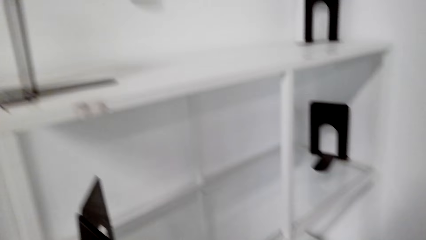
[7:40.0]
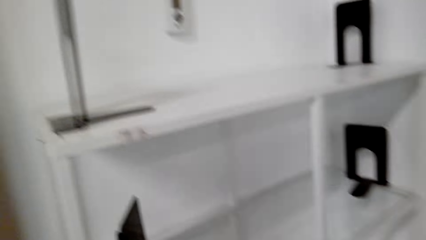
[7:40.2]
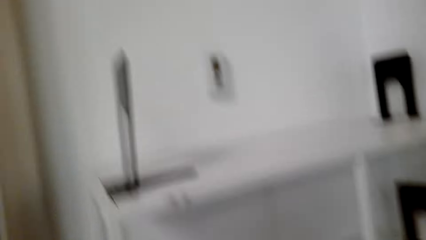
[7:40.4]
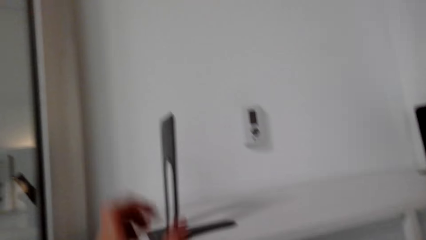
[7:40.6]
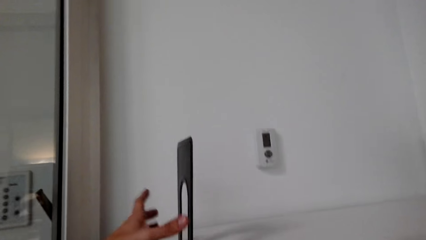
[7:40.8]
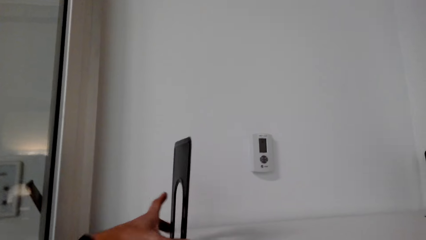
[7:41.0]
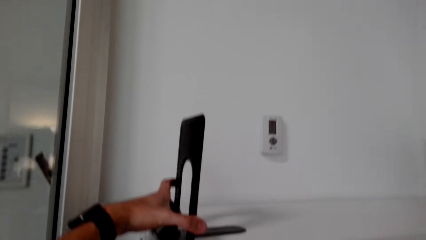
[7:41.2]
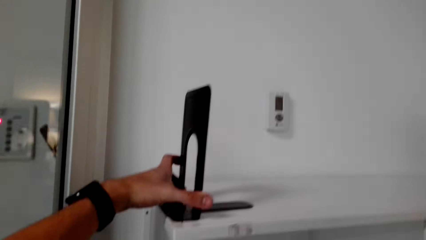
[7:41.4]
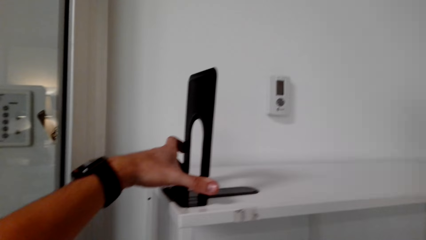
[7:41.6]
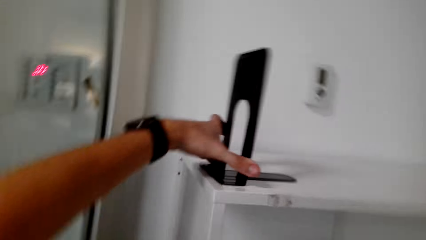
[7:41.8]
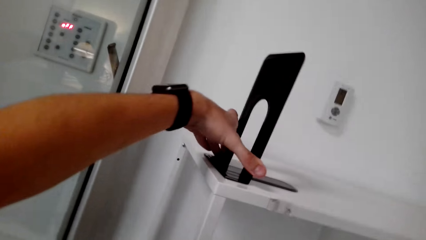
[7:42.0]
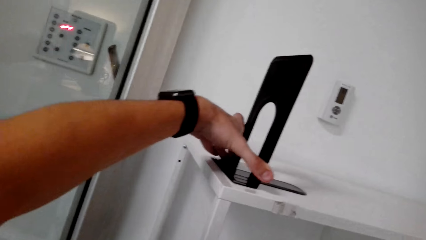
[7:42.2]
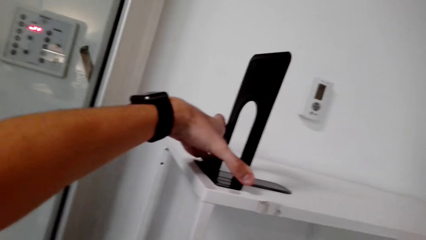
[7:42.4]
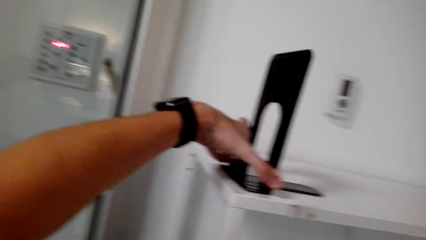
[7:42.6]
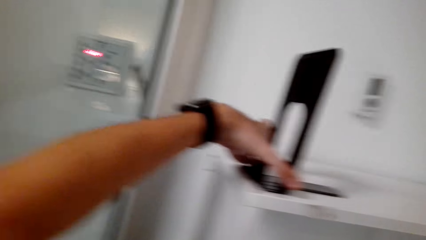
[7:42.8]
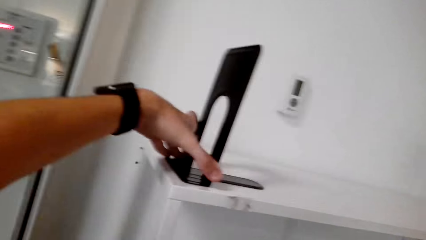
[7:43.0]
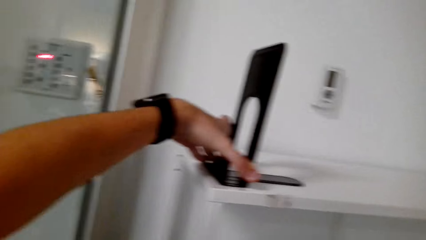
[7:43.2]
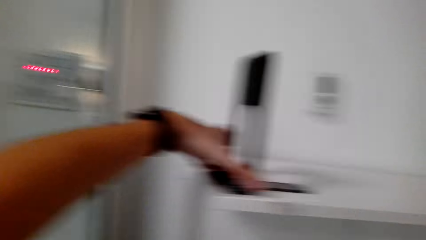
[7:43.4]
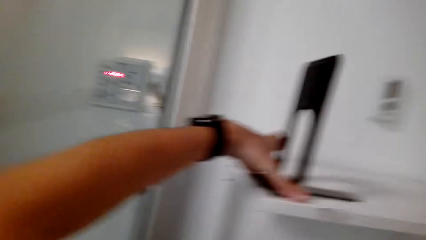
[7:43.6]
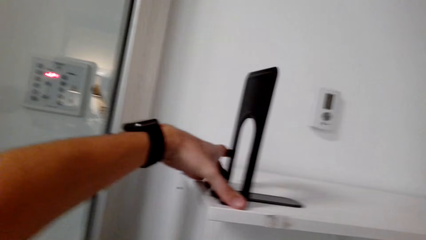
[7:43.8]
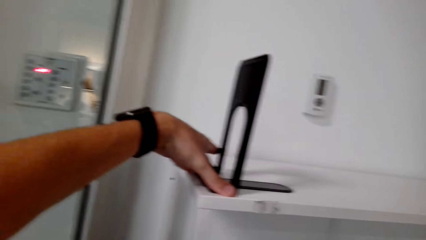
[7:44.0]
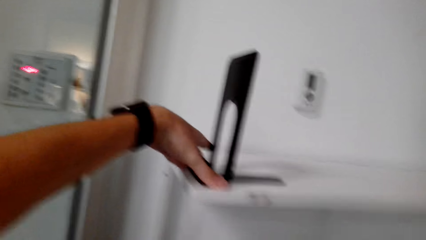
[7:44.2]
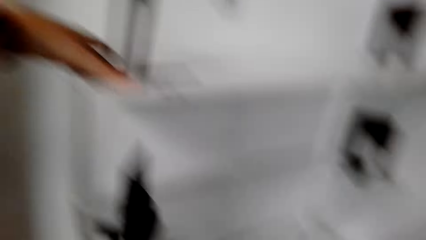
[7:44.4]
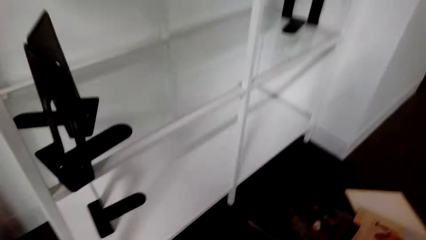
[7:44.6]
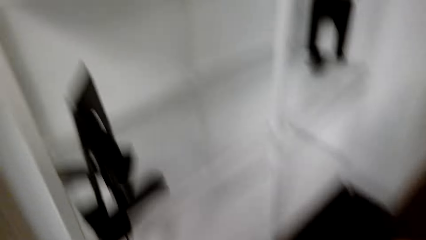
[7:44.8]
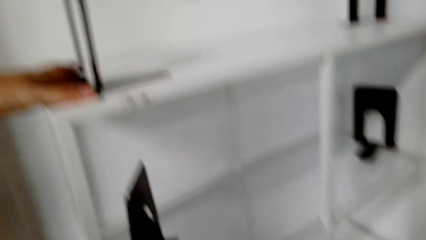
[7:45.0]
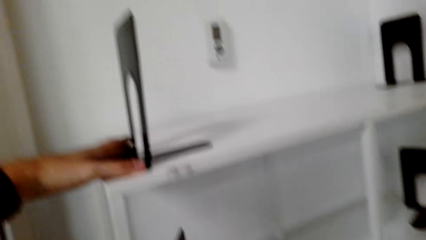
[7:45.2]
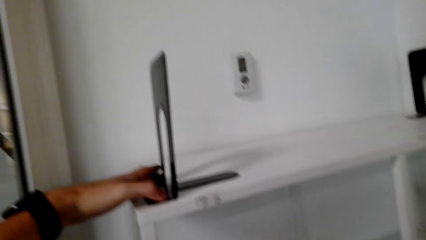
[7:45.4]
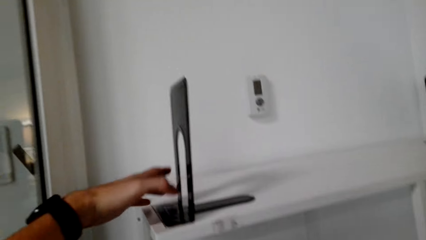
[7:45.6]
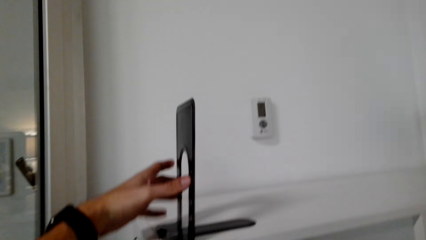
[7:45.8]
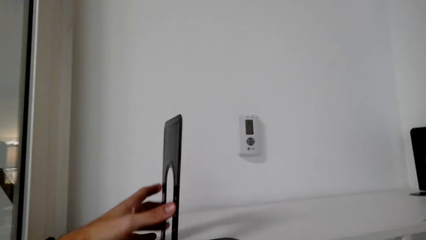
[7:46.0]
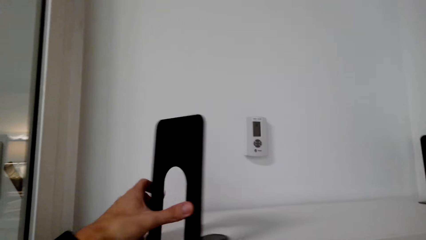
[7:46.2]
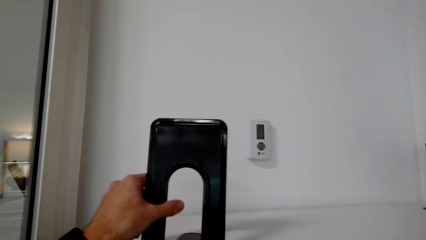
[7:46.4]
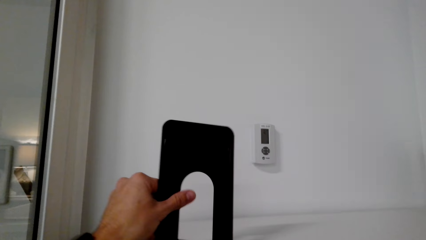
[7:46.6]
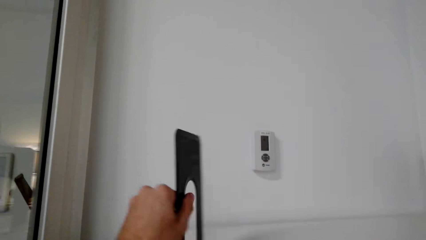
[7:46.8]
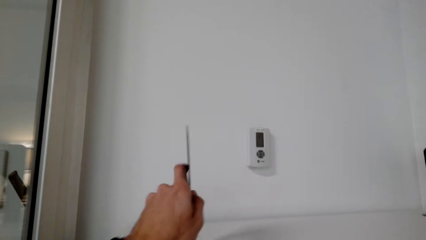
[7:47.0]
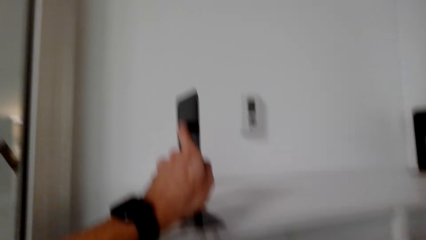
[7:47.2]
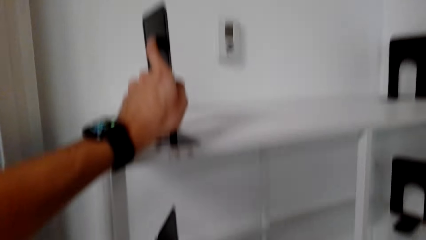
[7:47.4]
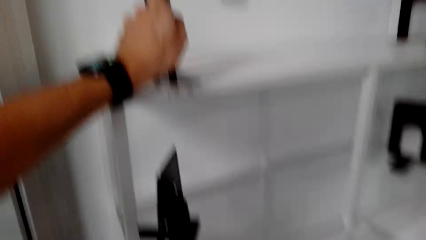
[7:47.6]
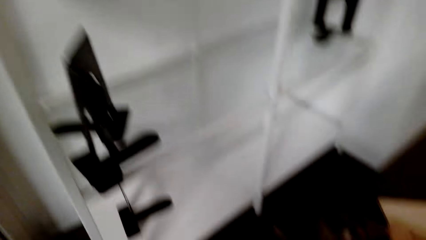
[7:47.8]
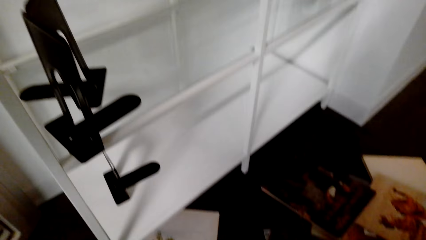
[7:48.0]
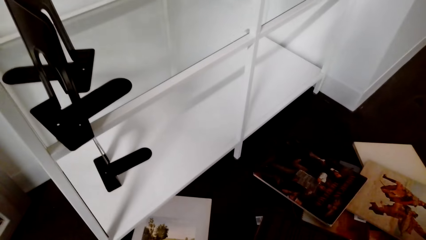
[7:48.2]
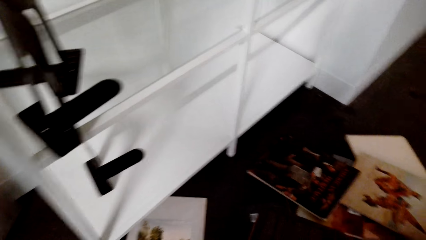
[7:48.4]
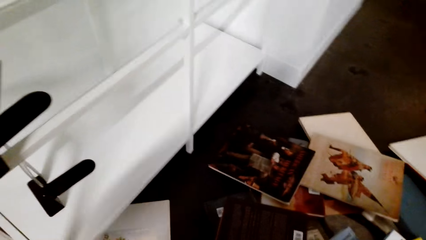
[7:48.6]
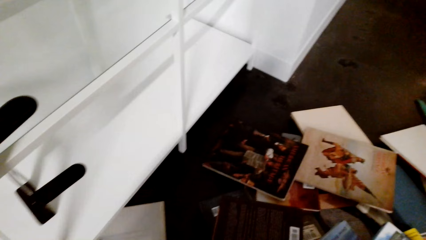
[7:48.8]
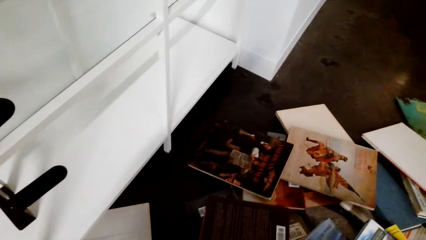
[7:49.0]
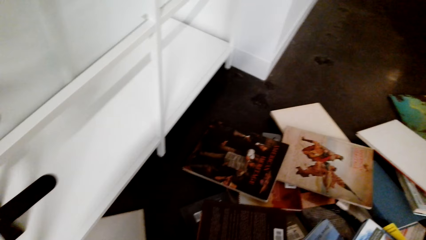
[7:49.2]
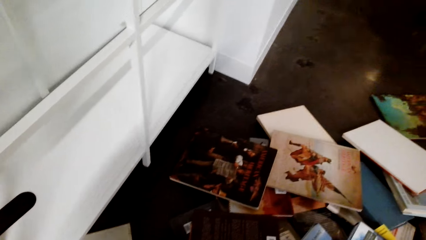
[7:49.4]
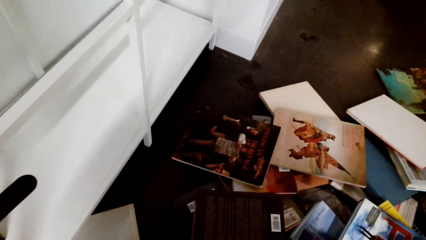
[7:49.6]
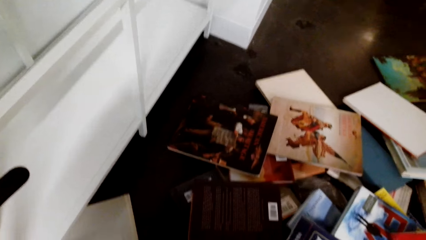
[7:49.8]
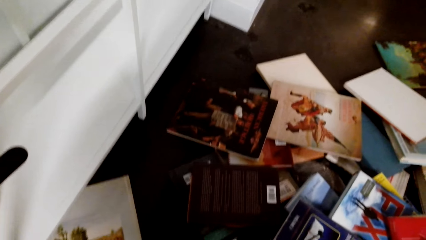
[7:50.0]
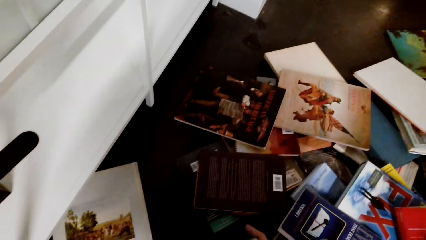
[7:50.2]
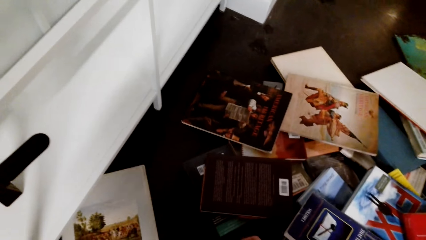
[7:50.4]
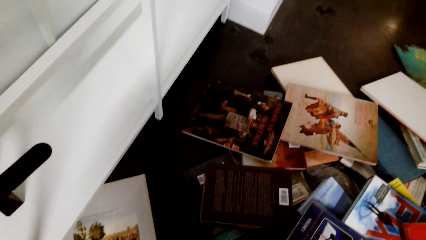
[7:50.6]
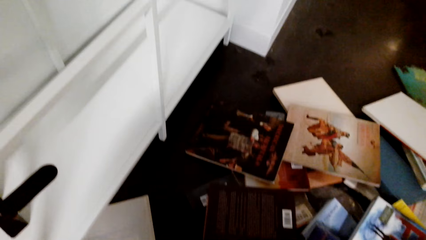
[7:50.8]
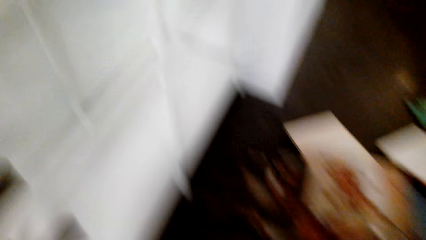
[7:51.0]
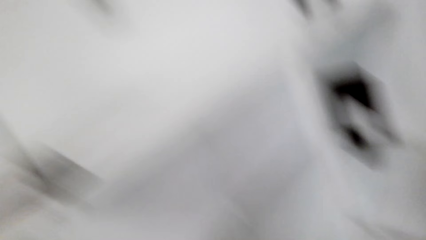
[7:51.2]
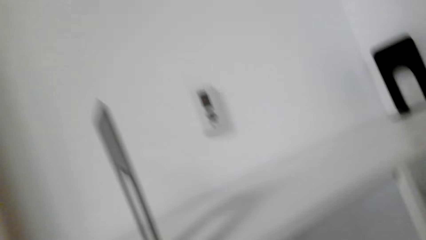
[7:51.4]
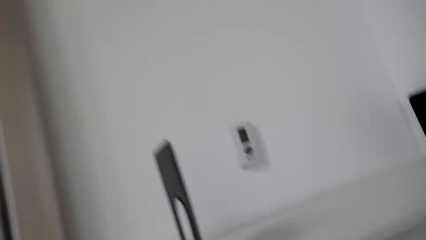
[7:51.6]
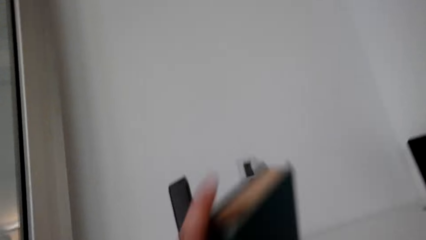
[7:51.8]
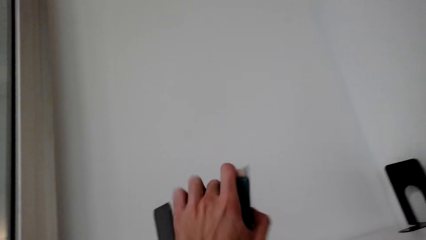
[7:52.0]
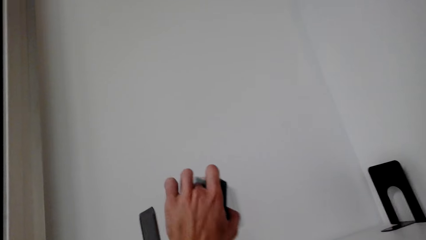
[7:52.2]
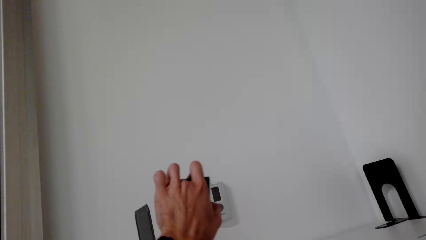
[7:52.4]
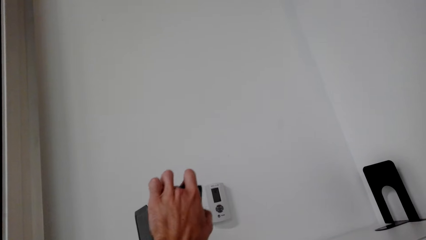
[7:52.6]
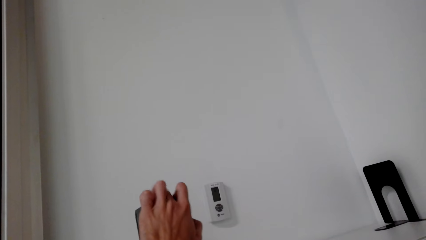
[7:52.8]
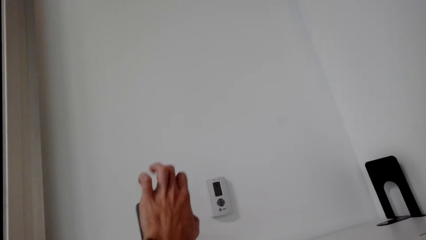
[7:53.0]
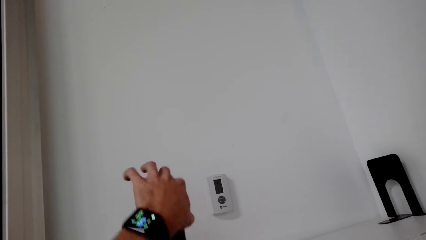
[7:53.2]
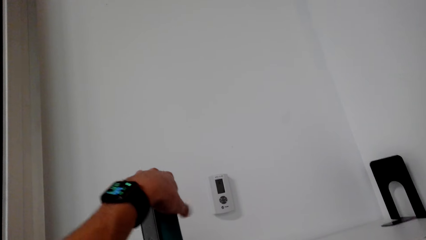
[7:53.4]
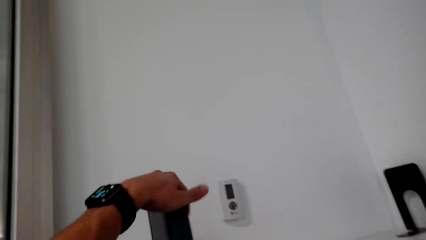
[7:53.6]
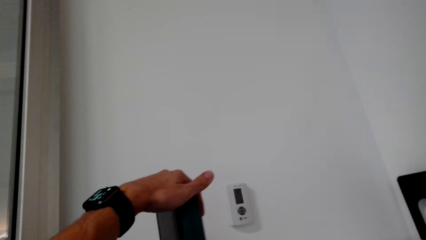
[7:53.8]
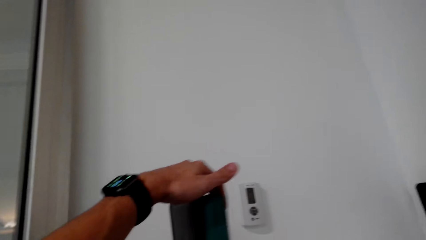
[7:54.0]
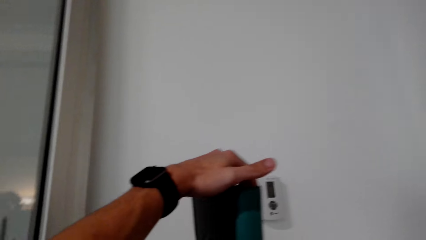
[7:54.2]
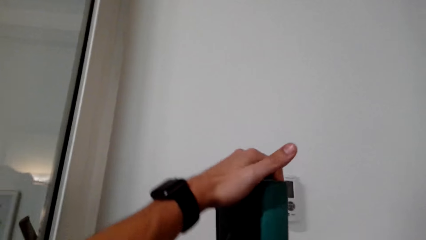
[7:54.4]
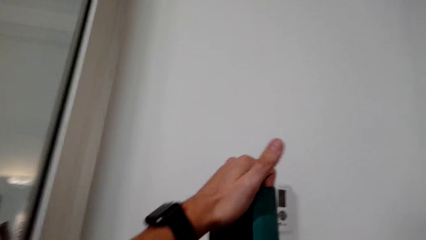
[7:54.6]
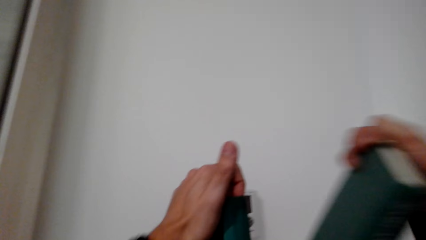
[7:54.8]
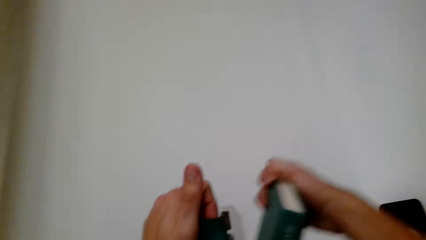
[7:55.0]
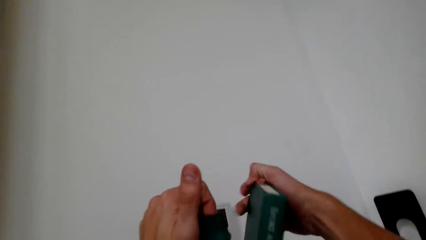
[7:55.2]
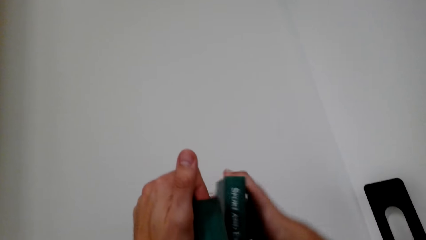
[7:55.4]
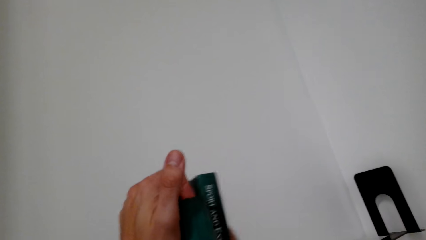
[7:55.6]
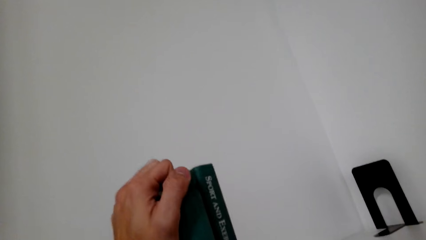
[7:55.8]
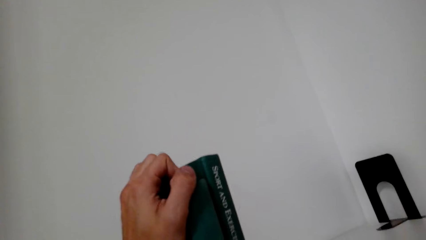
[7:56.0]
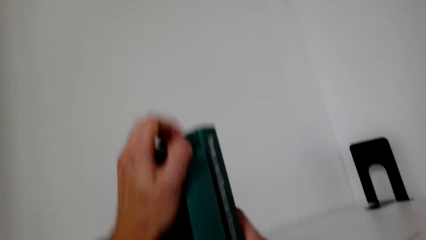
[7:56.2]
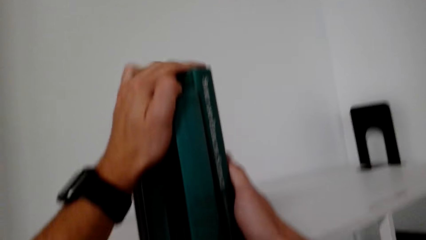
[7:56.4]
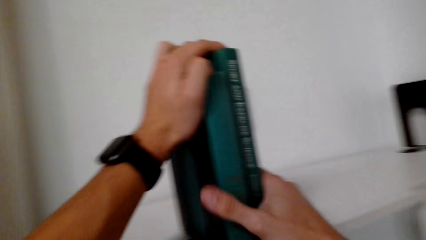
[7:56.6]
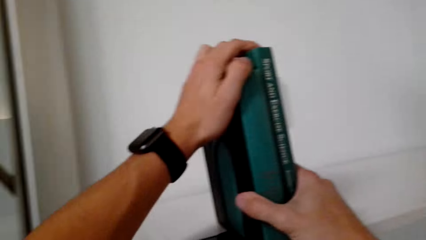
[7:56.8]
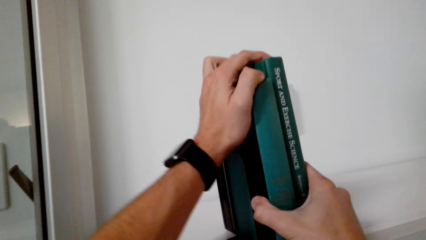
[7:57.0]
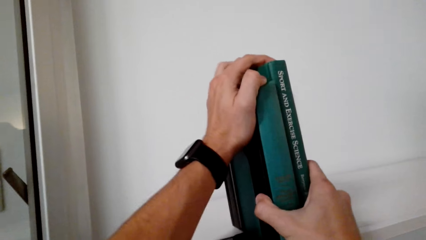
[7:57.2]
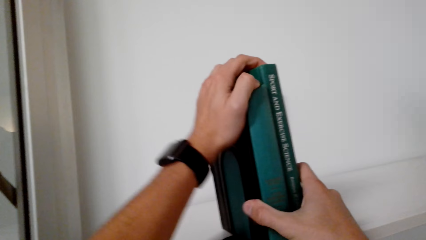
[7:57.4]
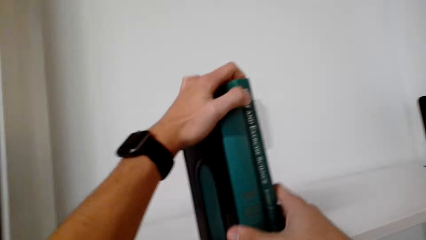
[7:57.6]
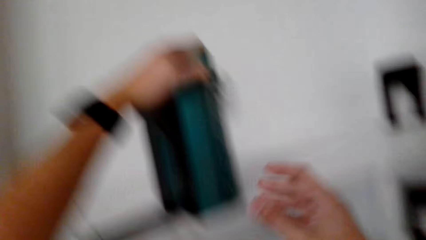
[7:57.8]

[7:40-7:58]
The camera wearer holds a book holder. They turn a bookend. They put books in the book holder. They fix the bookend. They drop a book.
